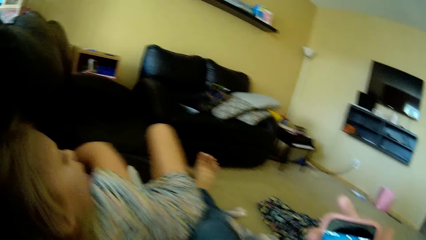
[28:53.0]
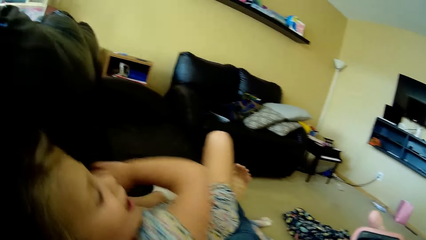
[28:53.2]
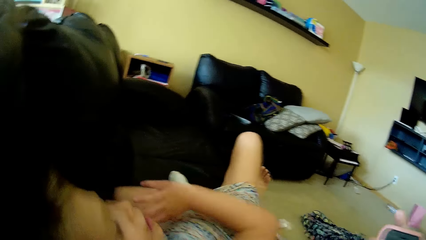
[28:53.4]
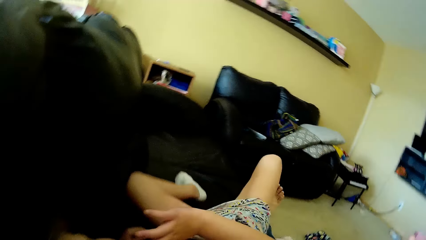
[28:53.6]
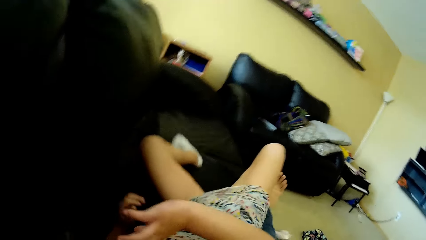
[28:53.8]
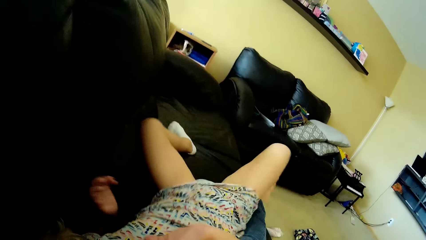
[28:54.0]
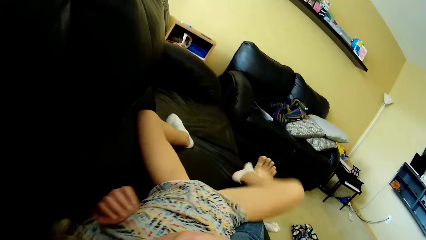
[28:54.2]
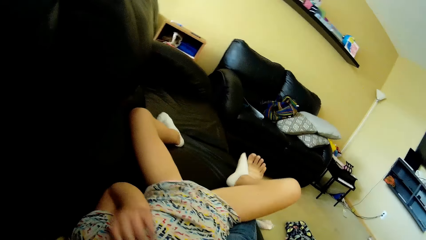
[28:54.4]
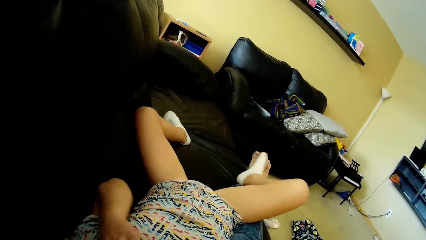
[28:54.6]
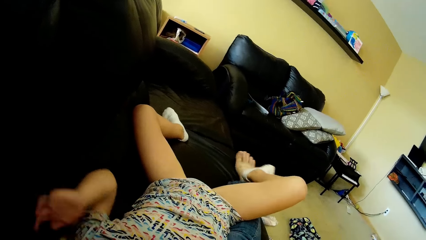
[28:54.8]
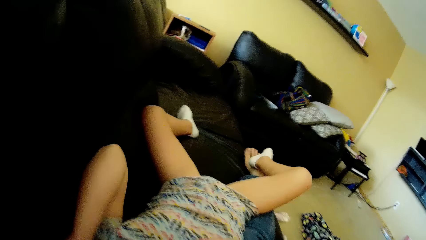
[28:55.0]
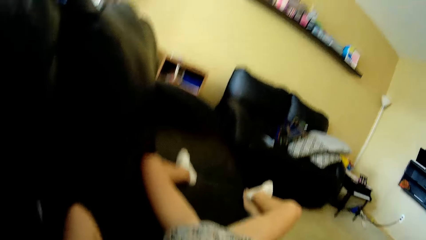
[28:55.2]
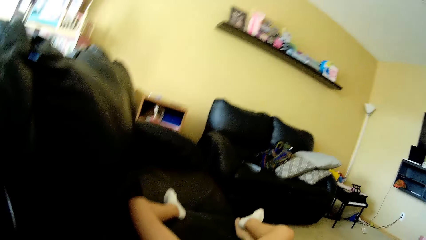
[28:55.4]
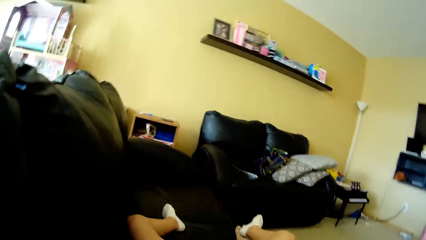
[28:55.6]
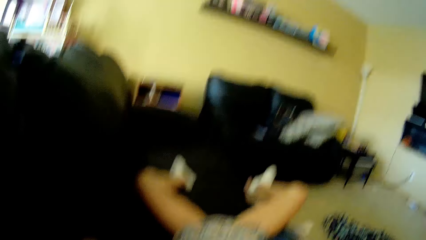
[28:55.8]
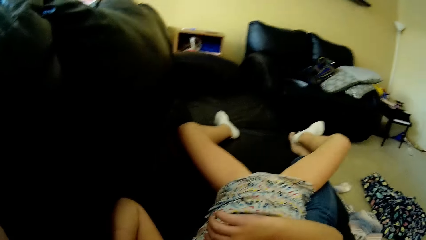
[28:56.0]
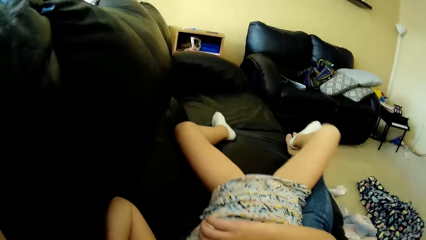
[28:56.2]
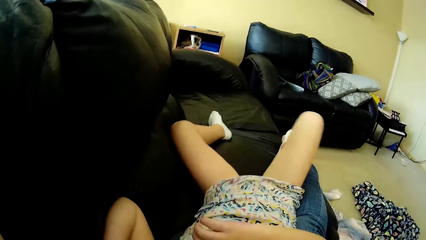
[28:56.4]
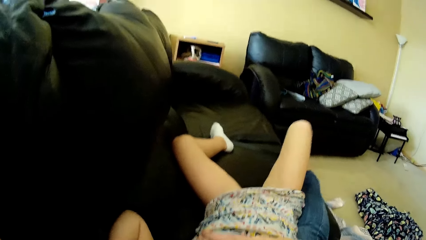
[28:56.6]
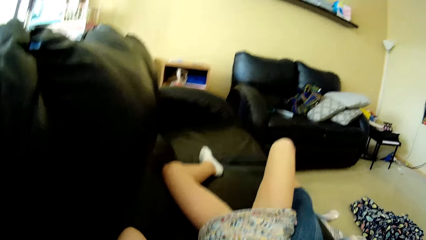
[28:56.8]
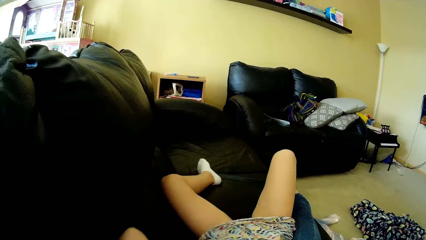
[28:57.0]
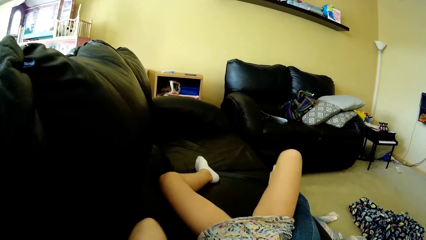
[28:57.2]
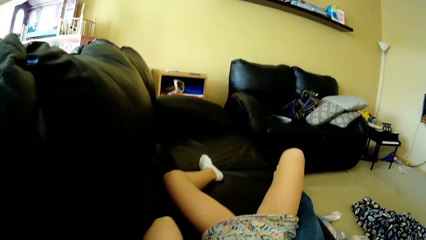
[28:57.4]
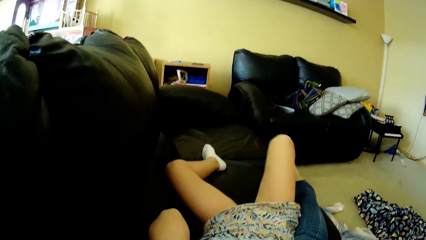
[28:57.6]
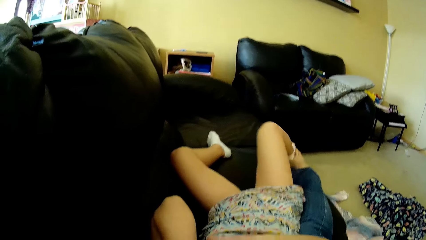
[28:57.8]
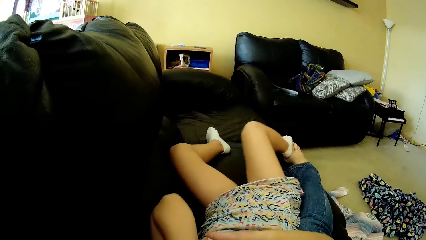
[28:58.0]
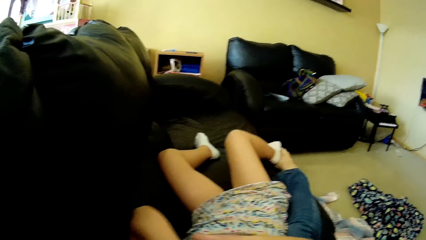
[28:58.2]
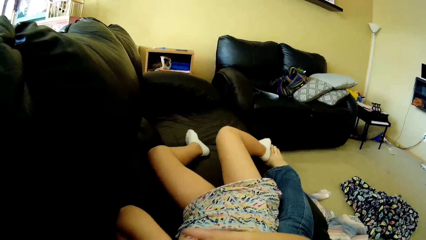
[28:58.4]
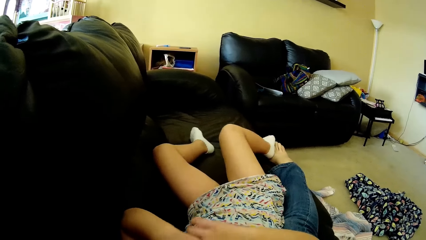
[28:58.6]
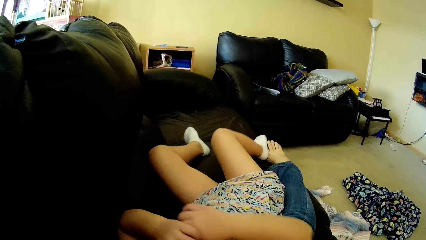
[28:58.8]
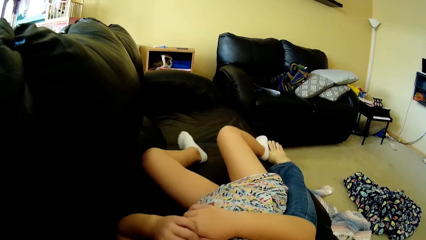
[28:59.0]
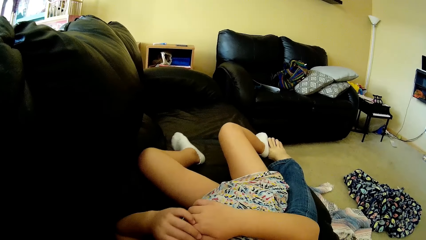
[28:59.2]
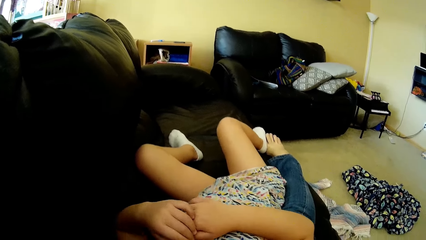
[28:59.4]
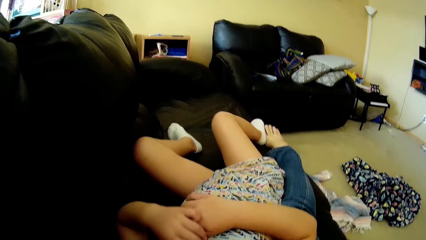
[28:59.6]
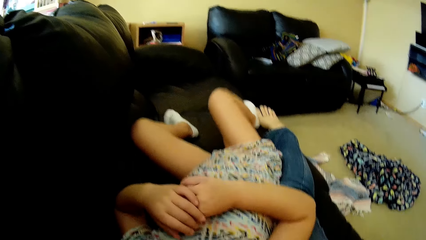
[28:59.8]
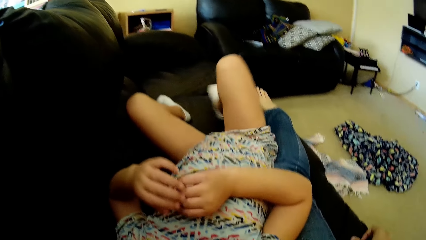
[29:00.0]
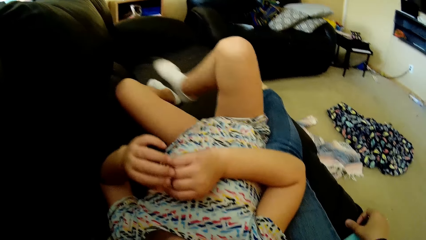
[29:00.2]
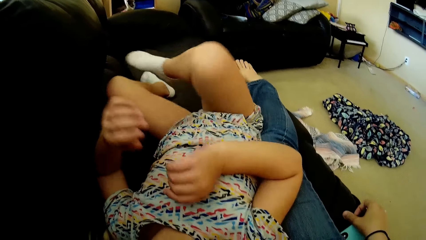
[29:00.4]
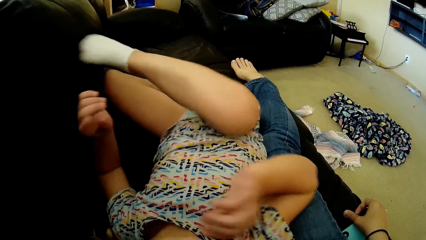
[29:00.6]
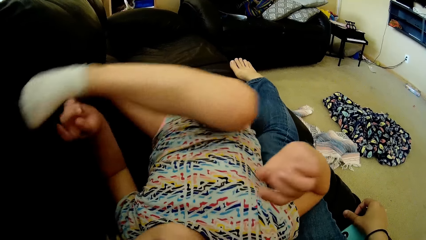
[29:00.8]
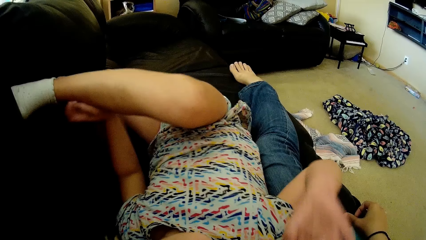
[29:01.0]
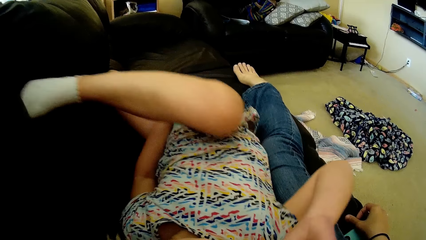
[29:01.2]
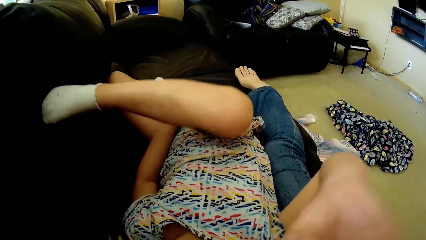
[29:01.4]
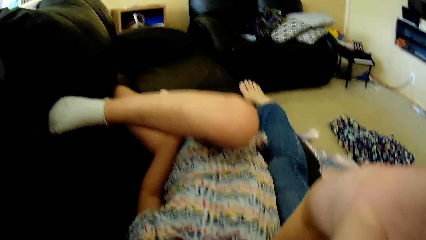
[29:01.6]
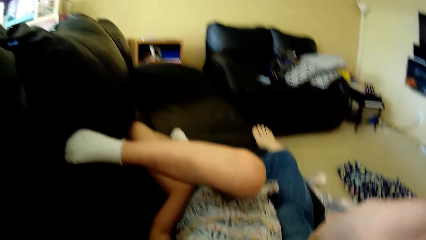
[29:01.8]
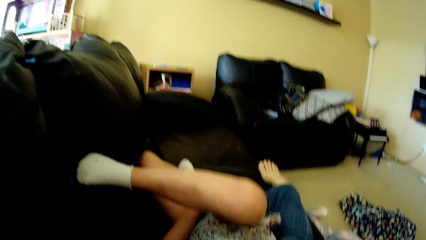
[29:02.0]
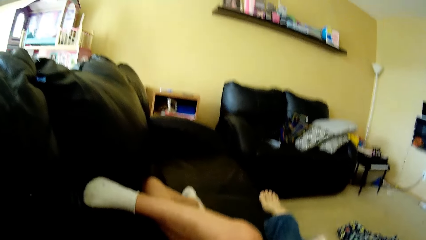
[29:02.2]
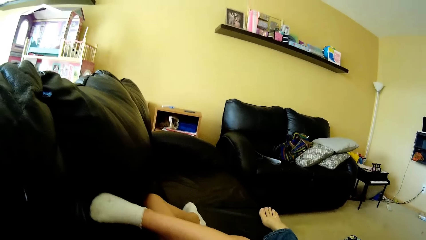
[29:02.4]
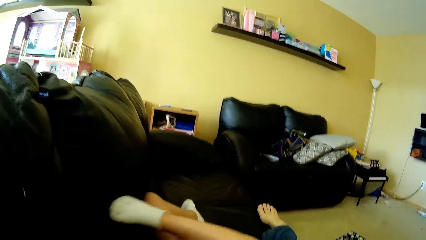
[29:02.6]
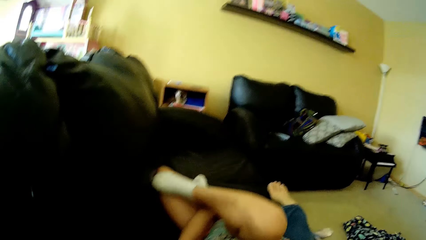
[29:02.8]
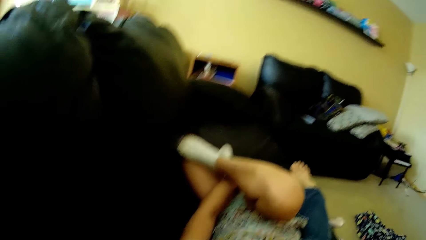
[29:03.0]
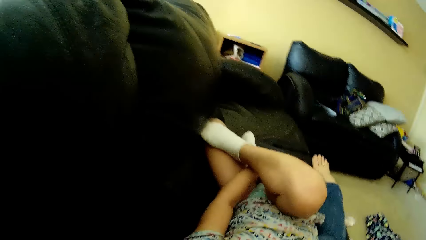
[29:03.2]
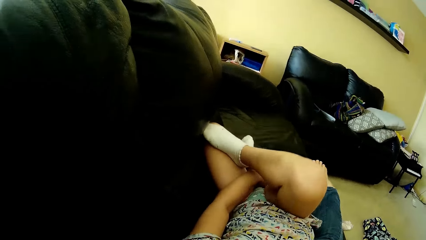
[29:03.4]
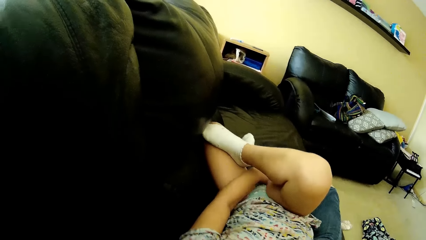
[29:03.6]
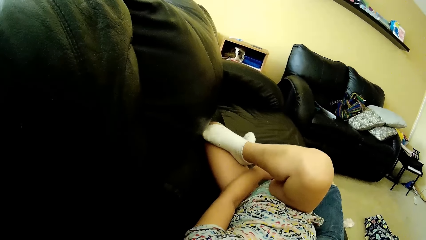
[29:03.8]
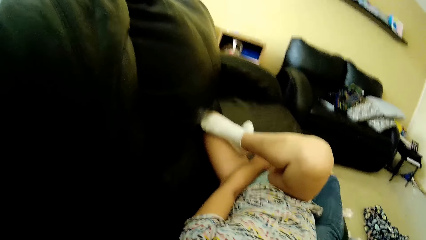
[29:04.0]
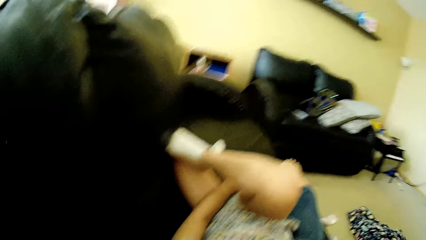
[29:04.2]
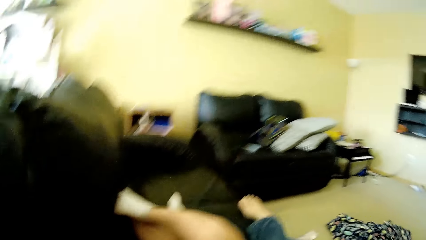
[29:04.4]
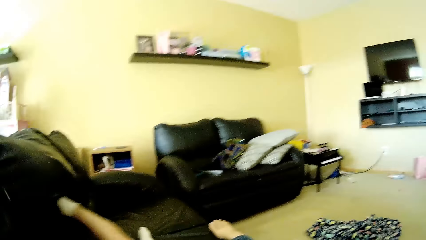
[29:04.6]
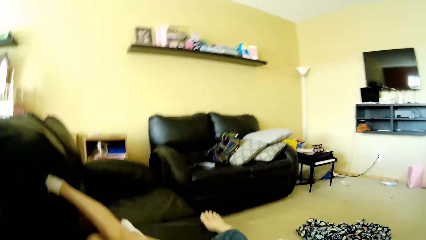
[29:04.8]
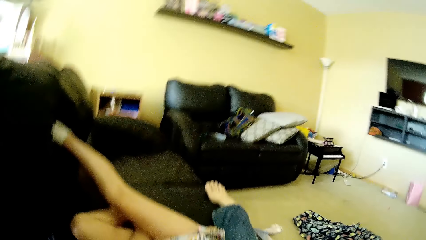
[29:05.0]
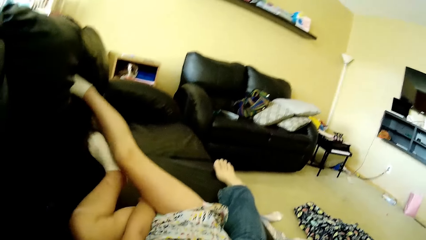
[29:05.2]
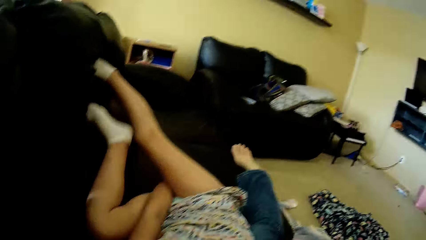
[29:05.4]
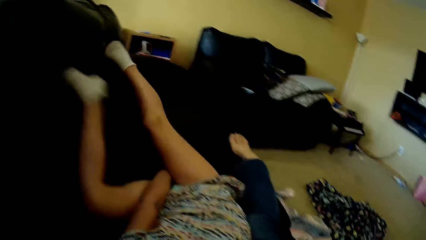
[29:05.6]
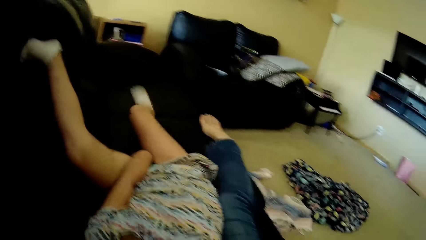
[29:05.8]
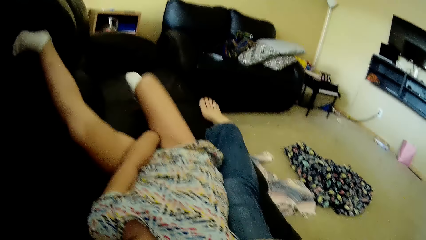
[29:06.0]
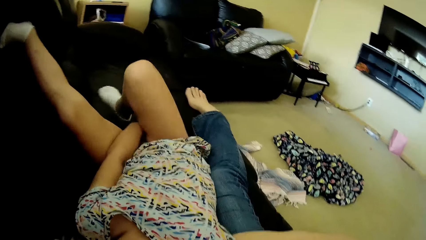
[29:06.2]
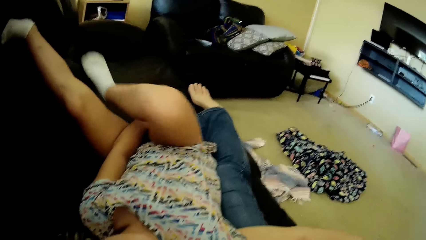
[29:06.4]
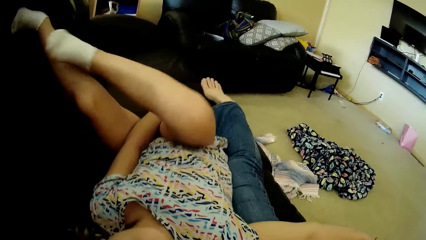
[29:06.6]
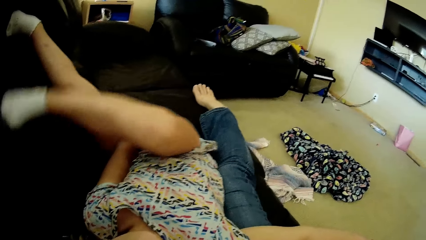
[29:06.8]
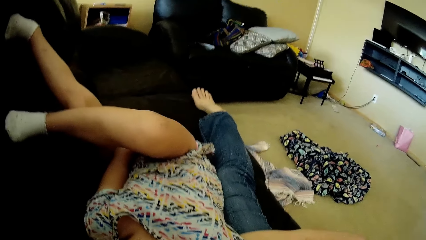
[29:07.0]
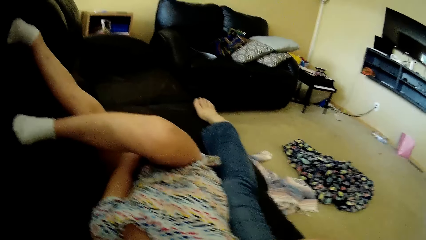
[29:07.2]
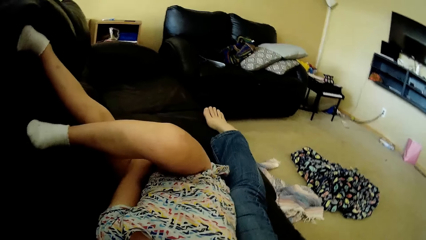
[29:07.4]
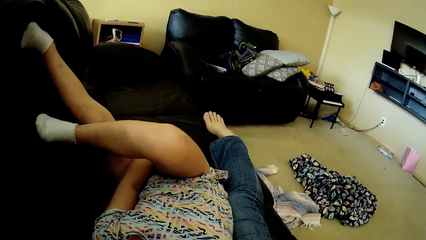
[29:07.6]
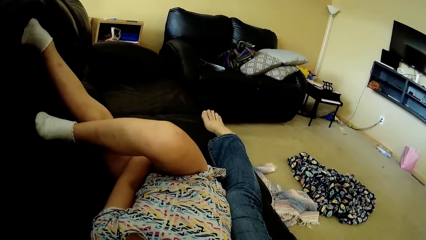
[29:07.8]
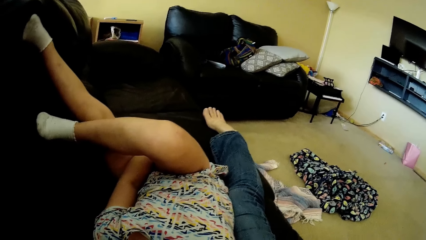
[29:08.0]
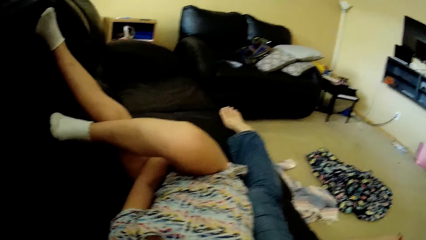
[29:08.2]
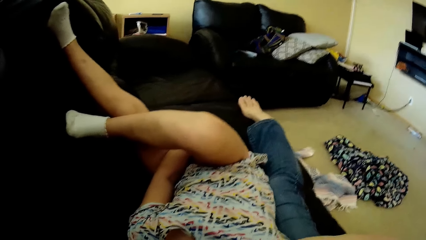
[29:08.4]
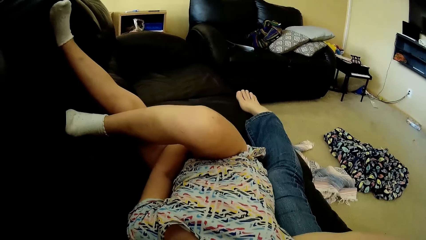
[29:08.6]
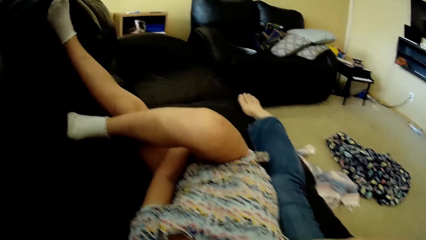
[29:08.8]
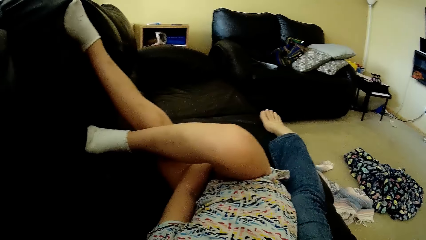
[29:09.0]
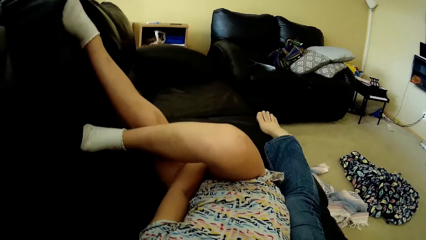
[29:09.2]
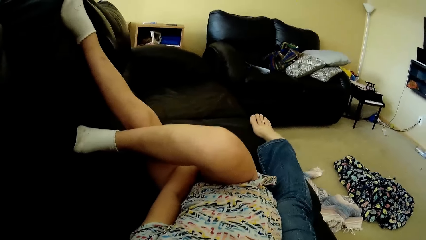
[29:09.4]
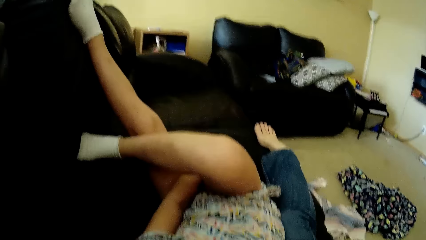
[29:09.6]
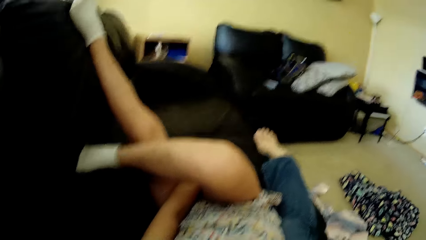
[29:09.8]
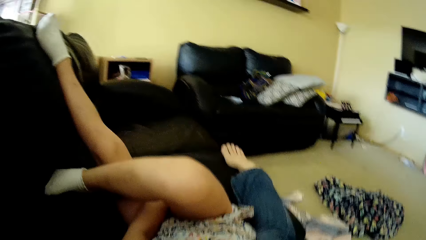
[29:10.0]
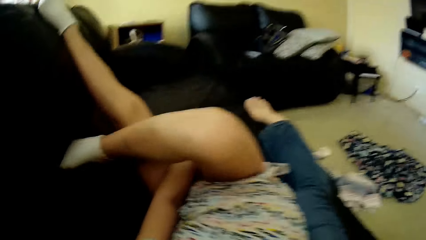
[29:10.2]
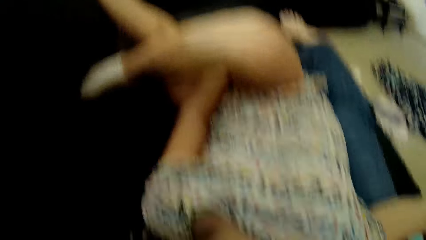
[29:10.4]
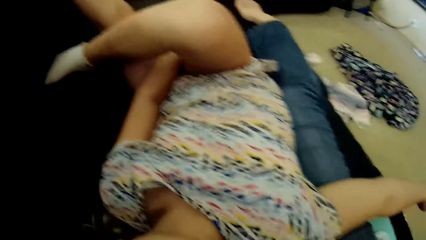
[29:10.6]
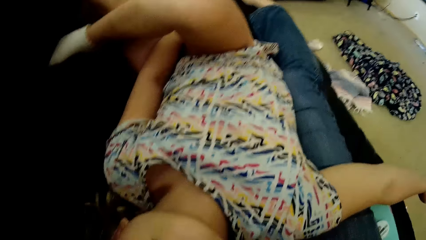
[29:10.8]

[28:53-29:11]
The girl speaks to the camera wearer. She turns on the couch. The camera wearer speaks to the girl. The girl slightly moves her right leg. She raises her right leg from the couch. She places her right leg on the couch. She speaks to the camera wearer. She raises her right hand to the camera wearer's face. She raises her right leg from the couch. She slightly moves her right leg to the couch. She moves her left leg from the couch, places her left leg on the couch and moves her right leg from the couch. The camera wearer speaks to the girl. The girl places her right leg on the couch. She speaks to the camera wearer. The camera wearer speaks to the girl.
